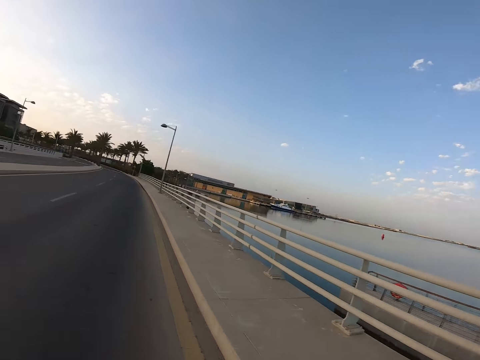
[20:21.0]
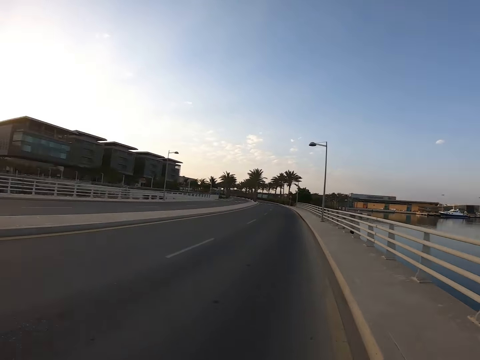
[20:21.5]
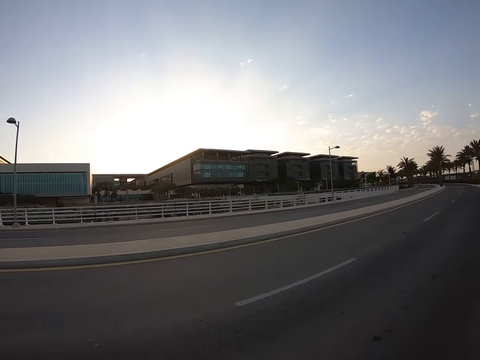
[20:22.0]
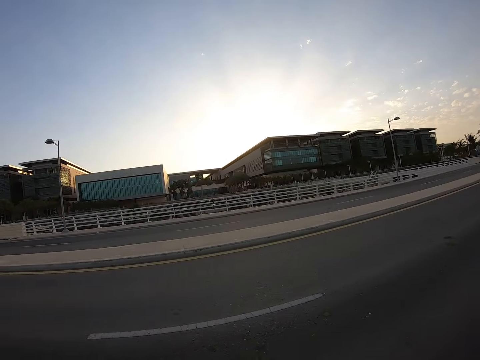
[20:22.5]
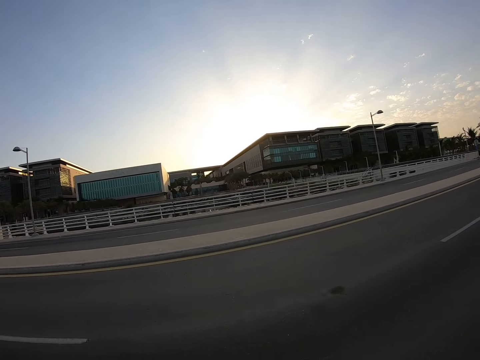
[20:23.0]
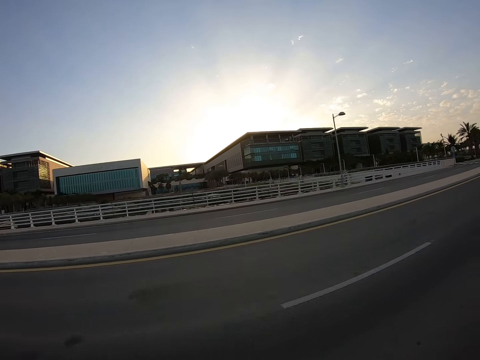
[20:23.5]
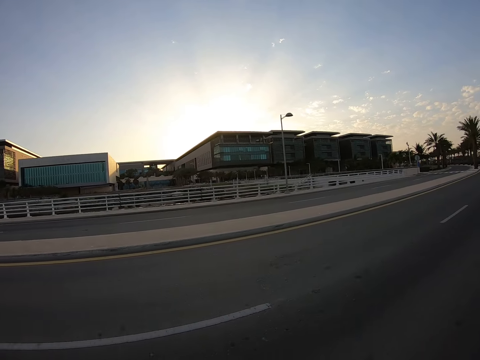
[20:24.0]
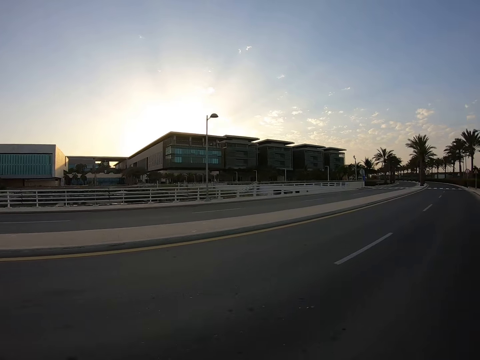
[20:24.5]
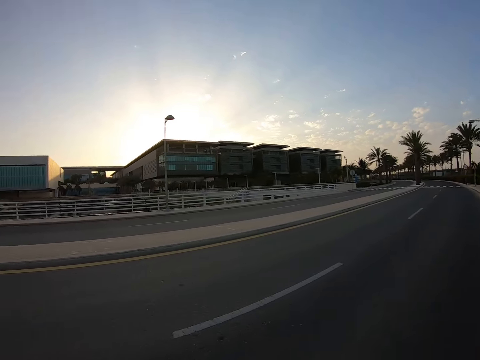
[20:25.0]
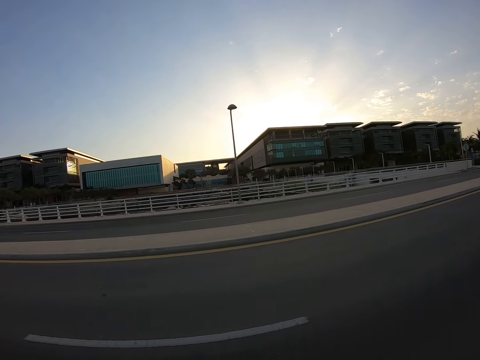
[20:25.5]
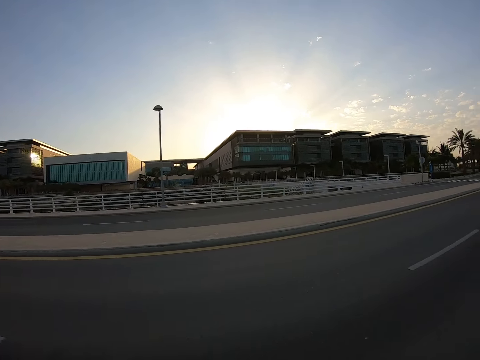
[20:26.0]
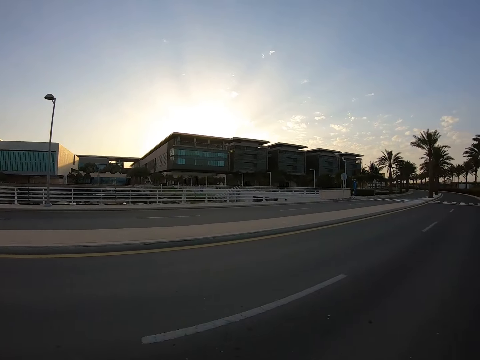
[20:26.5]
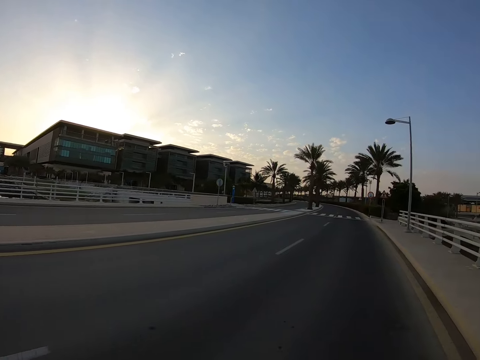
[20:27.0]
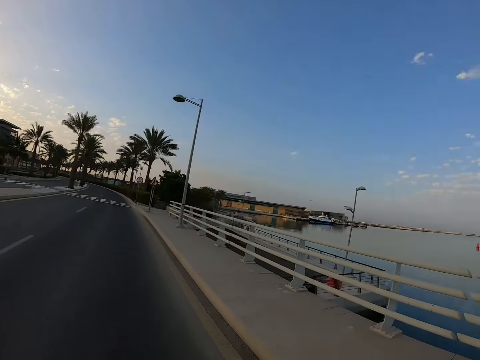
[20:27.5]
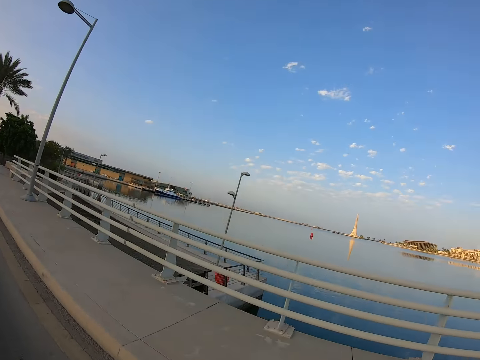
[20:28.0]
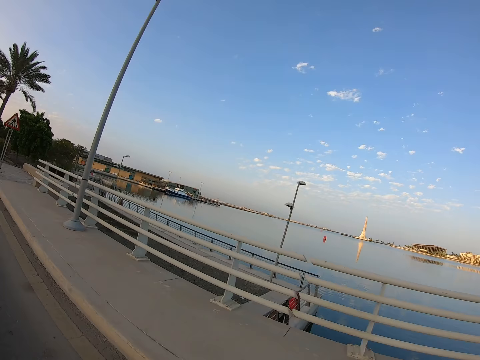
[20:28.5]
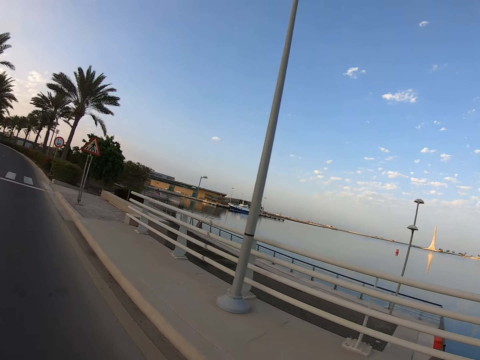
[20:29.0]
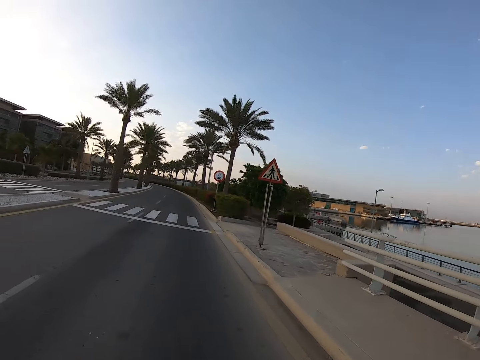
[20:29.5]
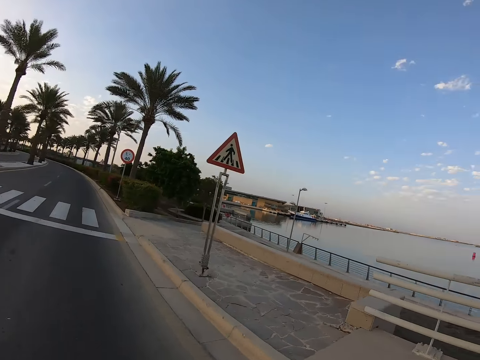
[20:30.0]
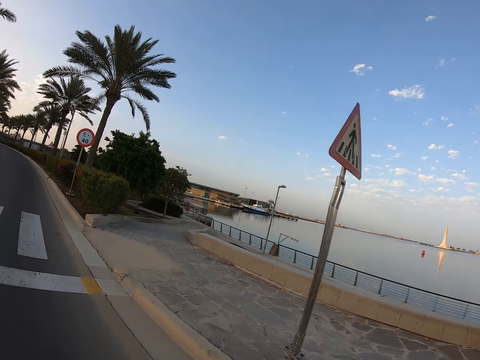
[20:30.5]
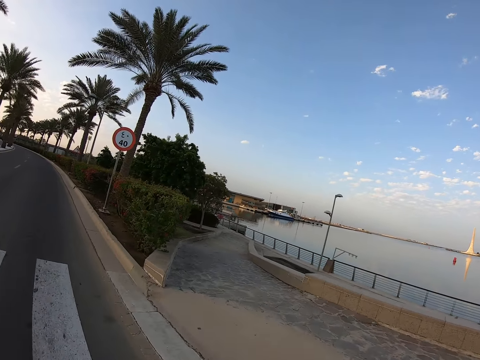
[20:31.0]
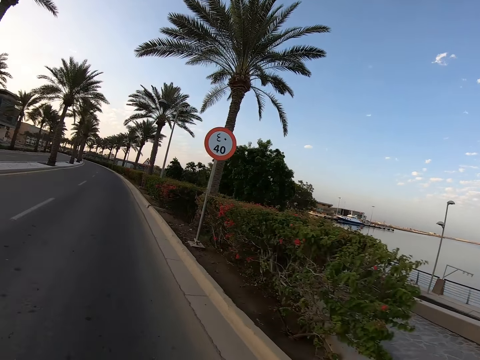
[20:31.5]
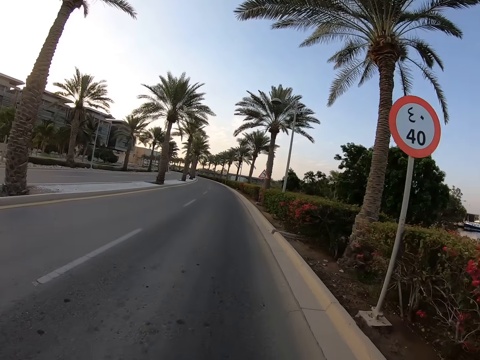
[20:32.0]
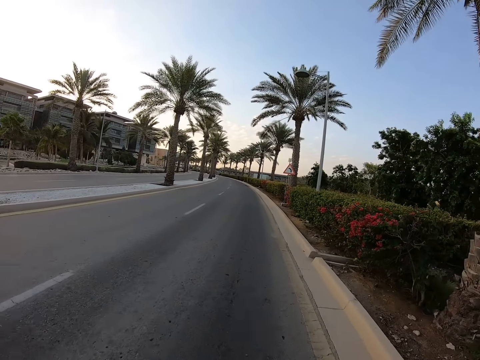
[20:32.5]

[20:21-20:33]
The camera wearer looks to the side of the road and continues cycling along the road.

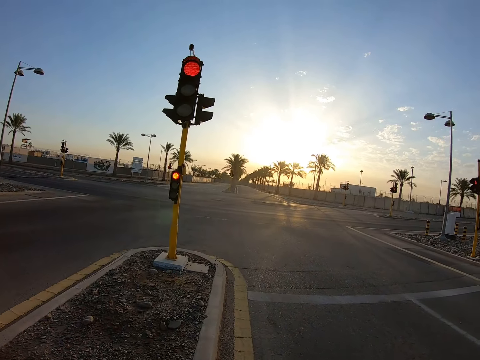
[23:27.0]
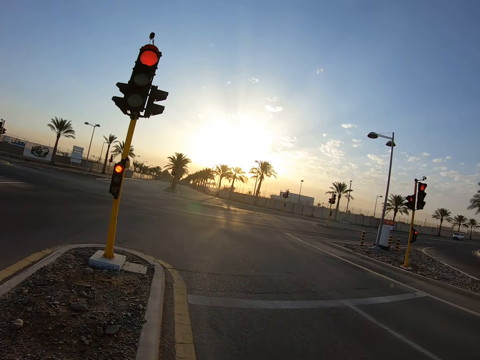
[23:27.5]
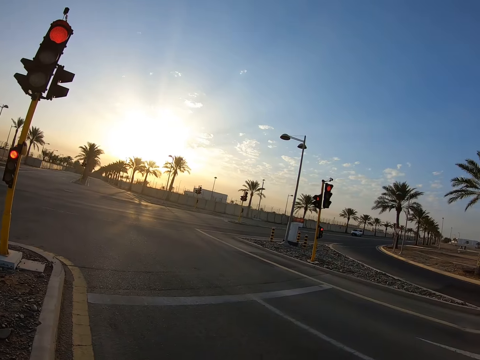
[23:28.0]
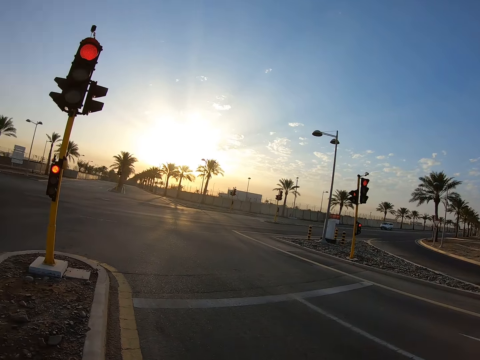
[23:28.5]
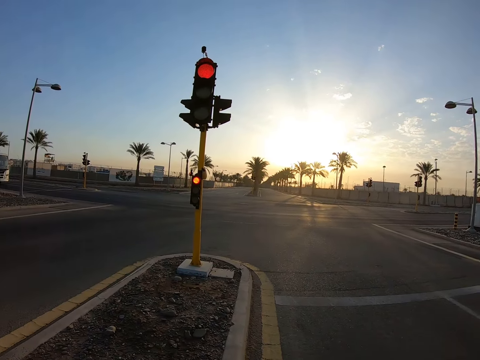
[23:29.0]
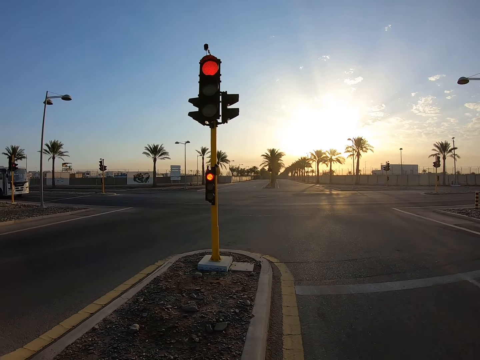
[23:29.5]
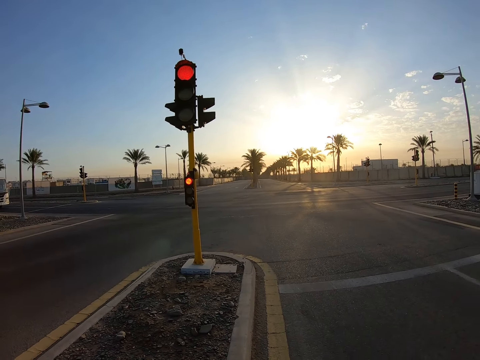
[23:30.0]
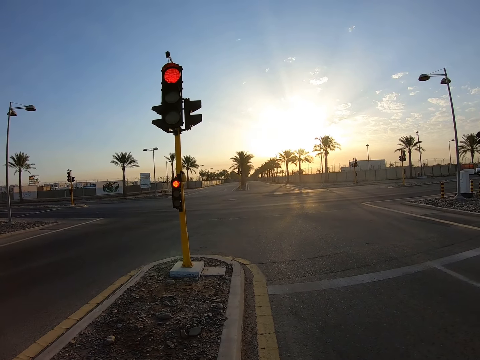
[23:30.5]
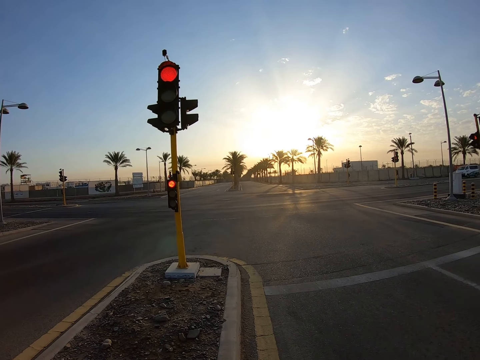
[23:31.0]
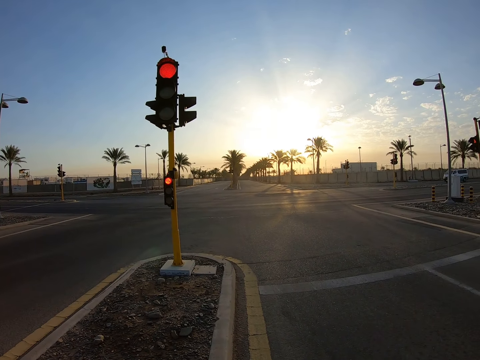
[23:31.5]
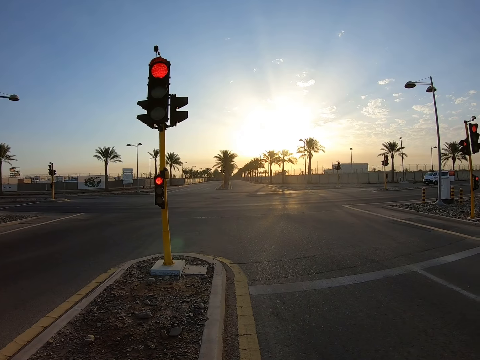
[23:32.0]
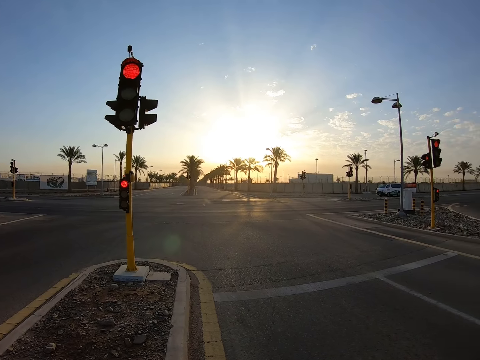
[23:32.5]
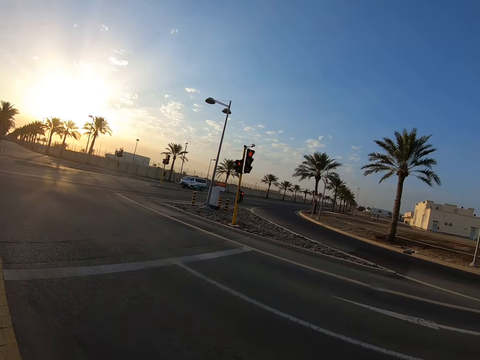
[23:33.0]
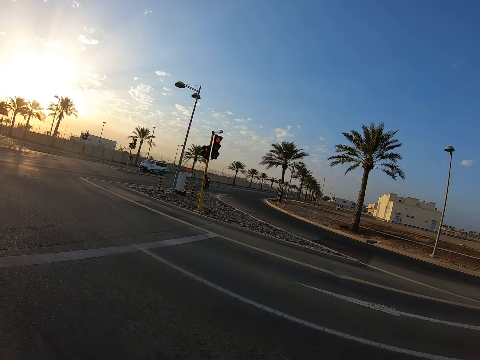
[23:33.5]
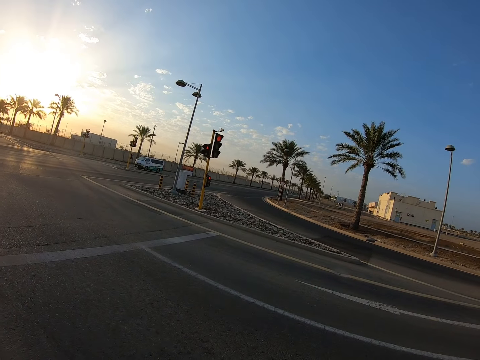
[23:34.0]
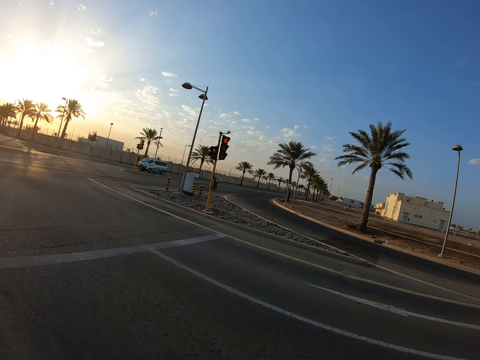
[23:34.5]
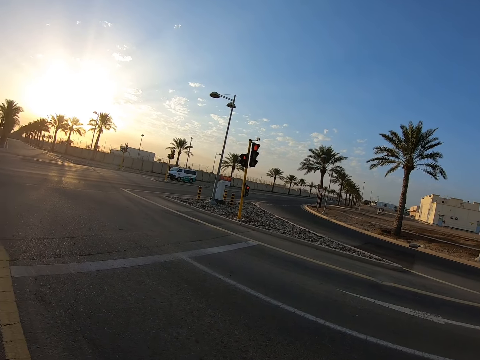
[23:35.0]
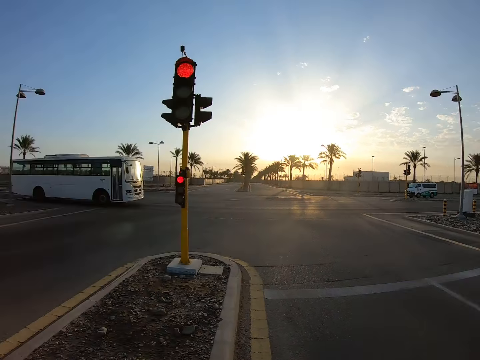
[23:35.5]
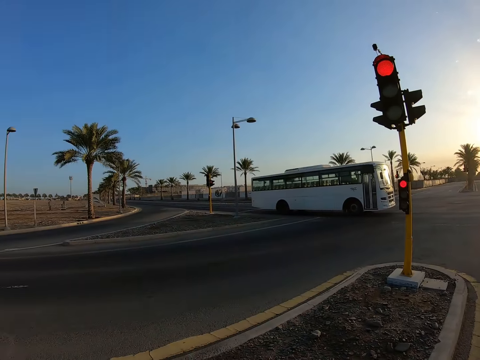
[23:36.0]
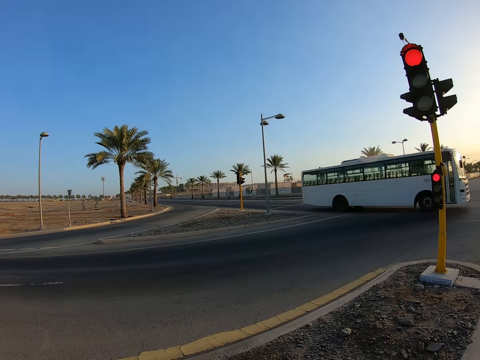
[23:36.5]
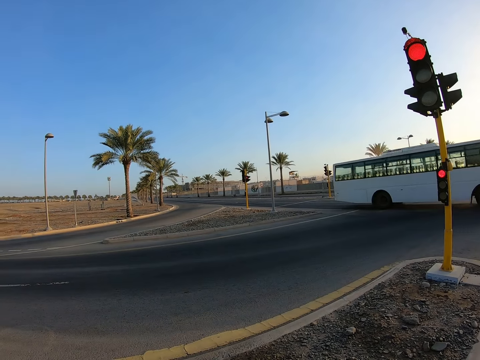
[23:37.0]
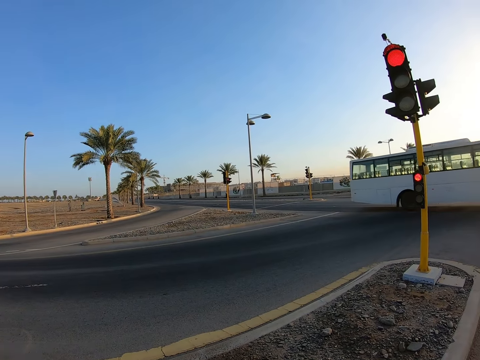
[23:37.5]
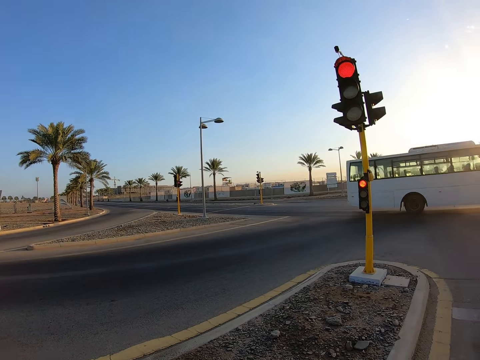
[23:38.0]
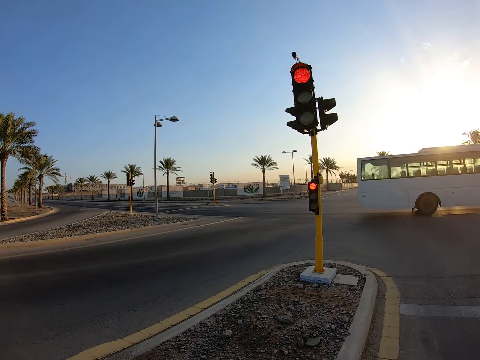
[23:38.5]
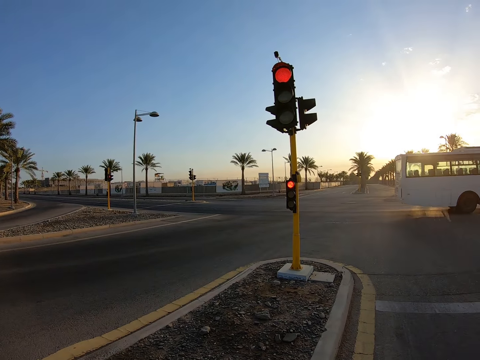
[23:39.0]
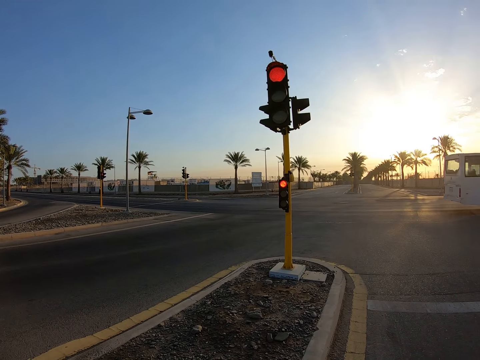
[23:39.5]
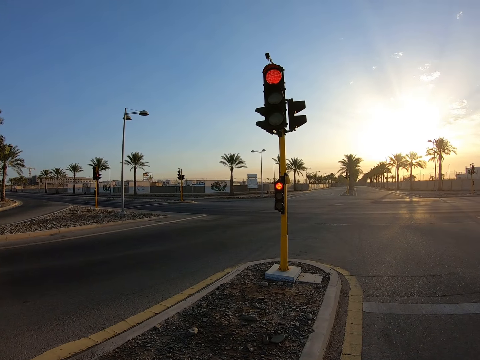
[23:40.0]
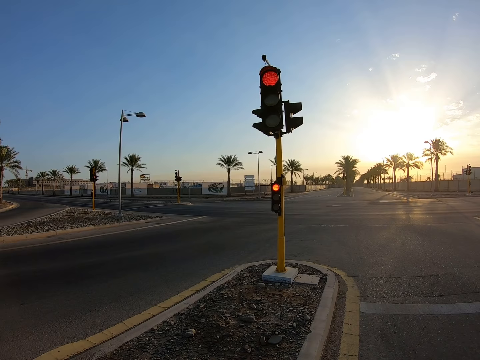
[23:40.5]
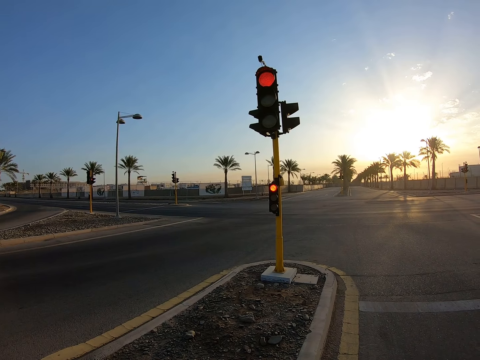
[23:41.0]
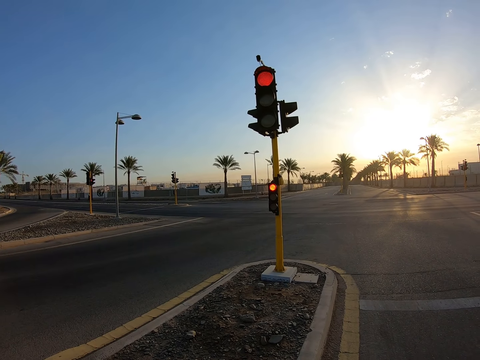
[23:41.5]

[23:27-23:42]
The camera wearer stops riding the bicycle at the traffic lights. They look at both sides of the road.
